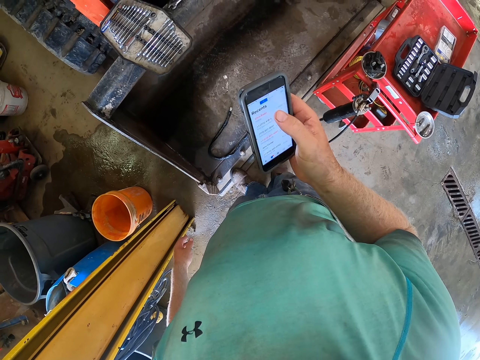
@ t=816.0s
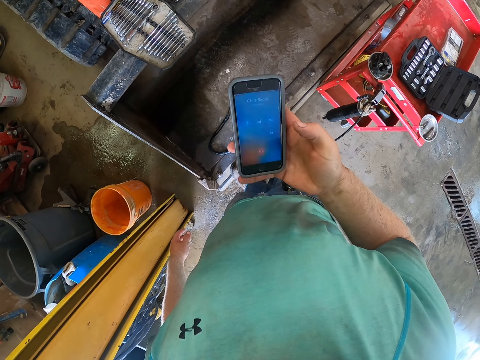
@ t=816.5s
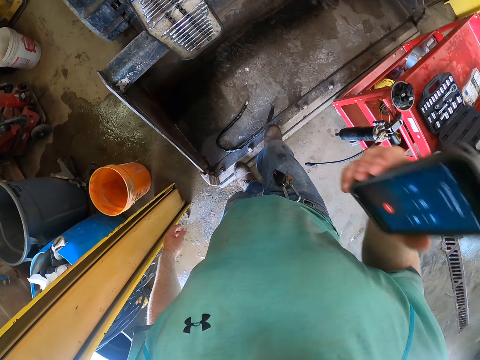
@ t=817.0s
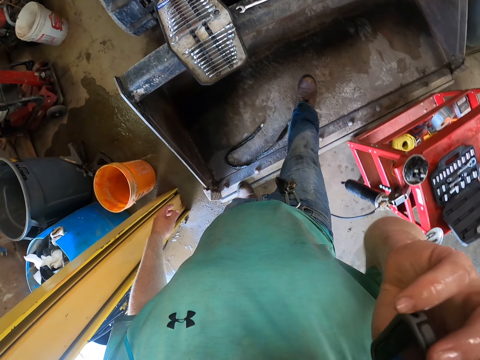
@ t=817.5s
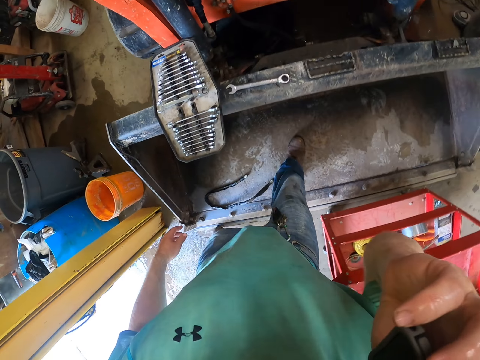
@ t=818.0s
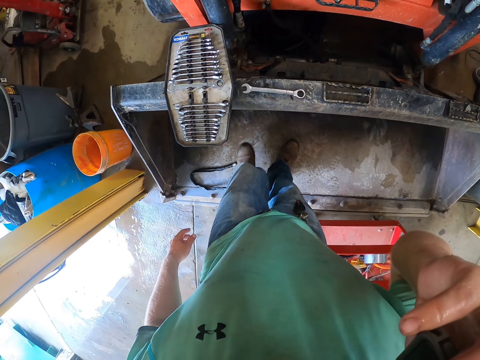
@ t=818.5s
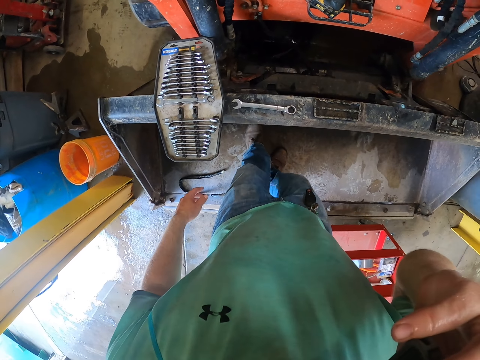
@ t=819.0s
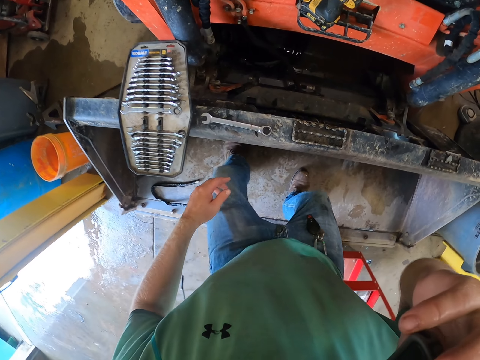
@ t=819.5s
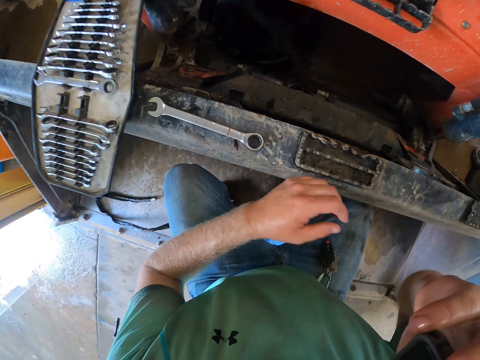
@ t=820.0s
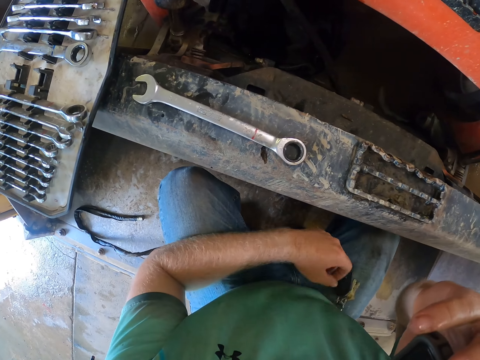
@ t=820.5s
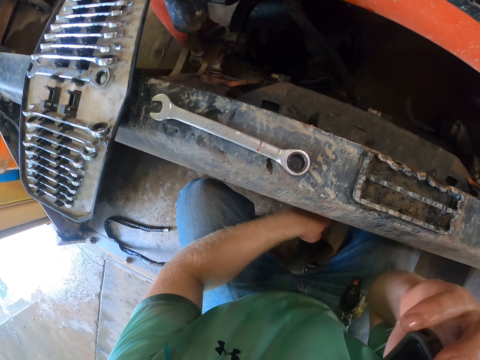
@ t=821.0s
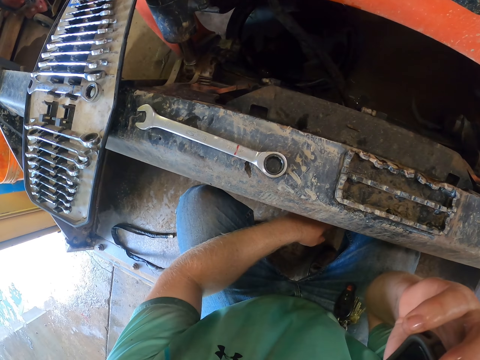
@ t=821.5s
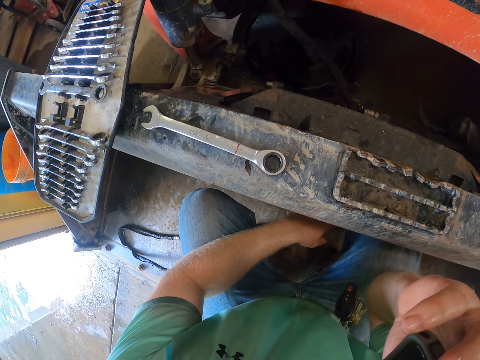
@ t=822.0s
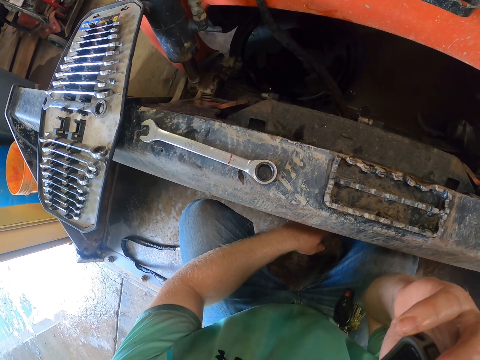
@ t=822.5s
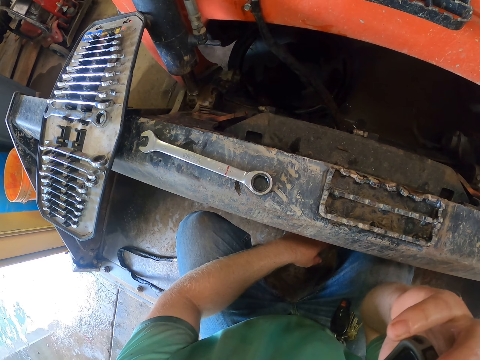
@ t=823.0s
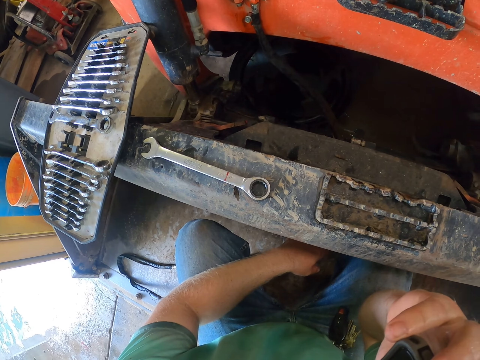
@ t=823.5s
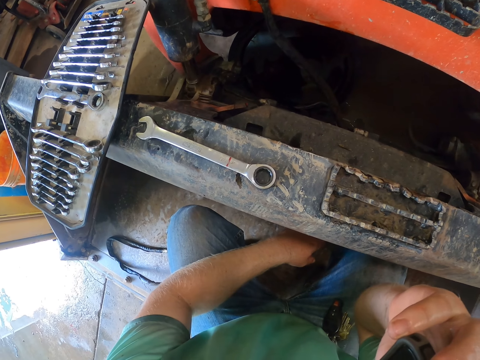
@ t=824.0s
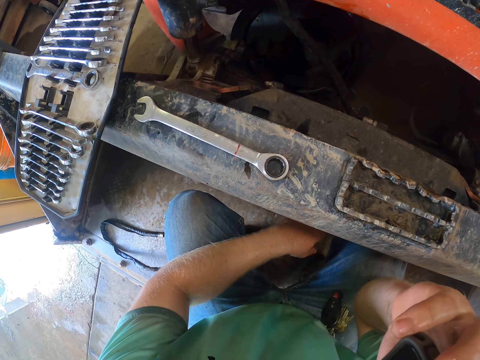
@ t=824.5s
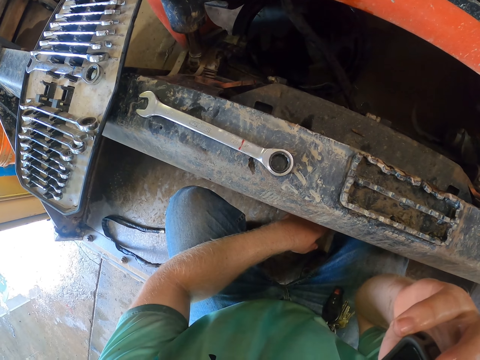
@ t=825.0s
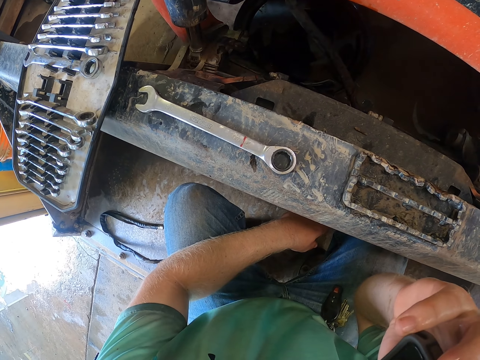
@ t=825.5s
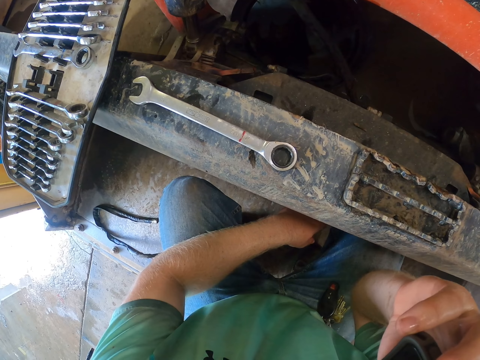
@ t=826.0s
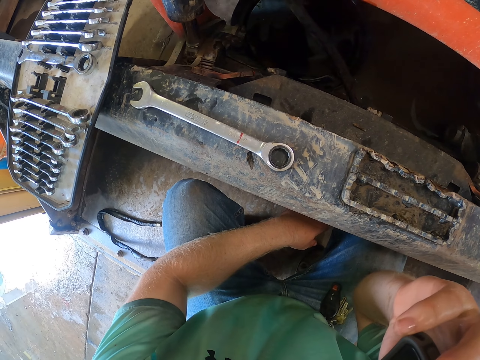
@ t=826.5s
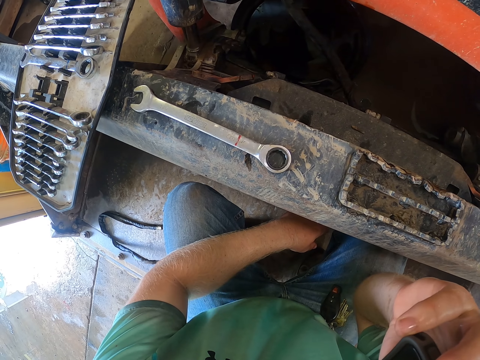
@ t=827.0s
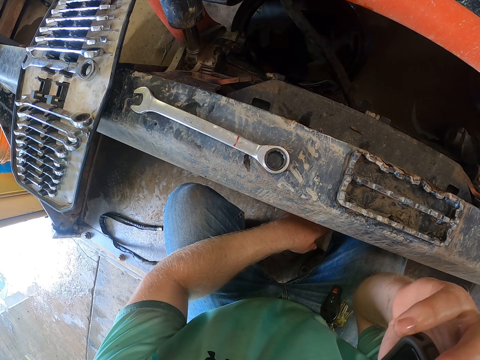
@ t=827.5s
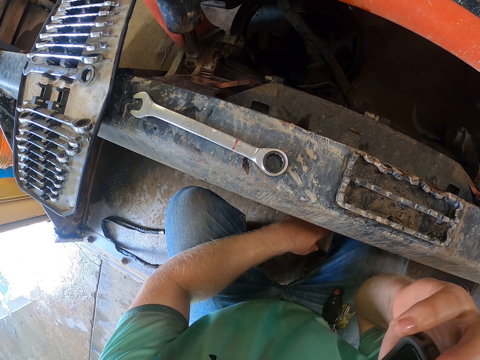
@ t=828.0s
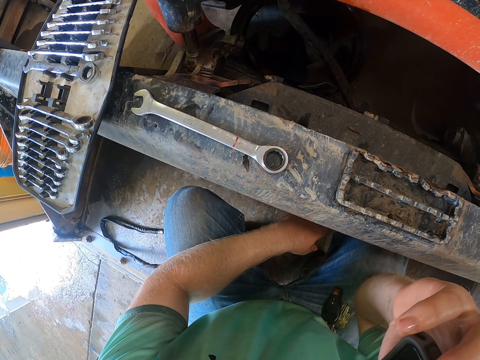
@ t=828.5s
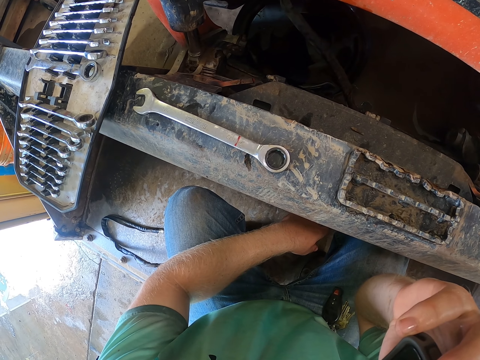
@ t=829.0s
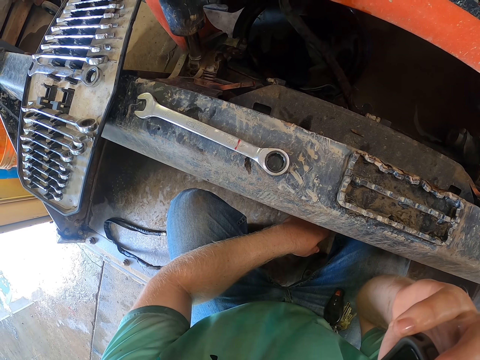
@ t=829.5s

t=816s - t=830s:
The camera wearer places the phone on his right ear with his right hand. He walks into the bulldozer's blade. He squats in the bulldozer's blade. He drops his left hand between his thighs. He looks around.

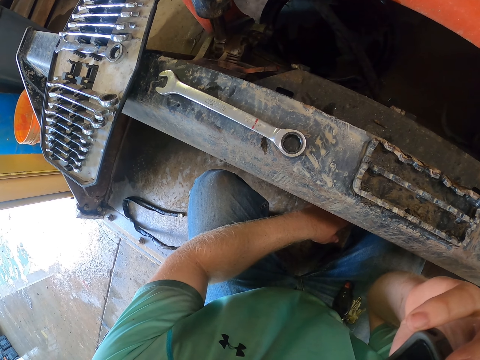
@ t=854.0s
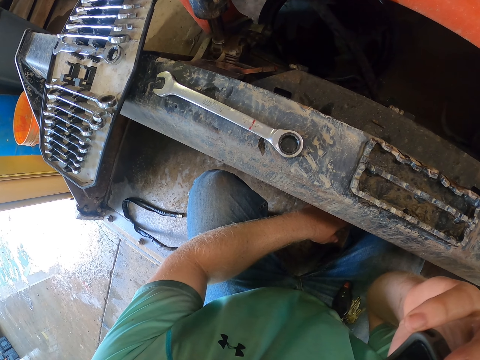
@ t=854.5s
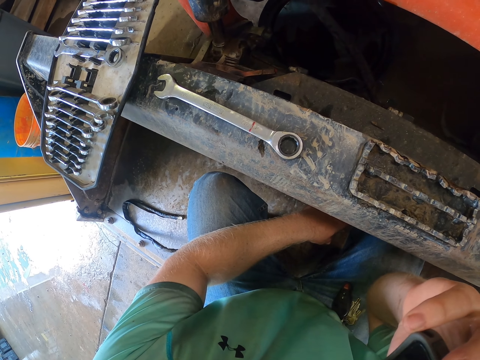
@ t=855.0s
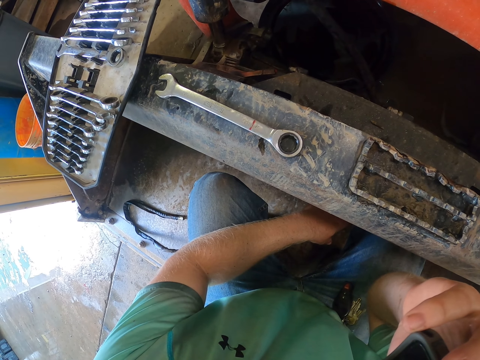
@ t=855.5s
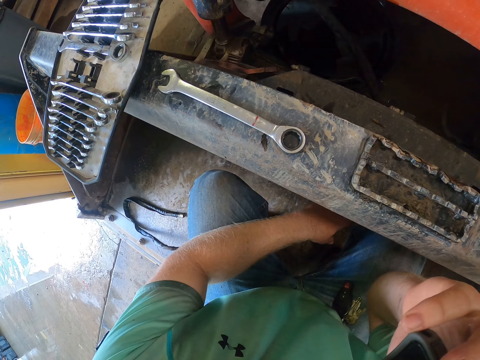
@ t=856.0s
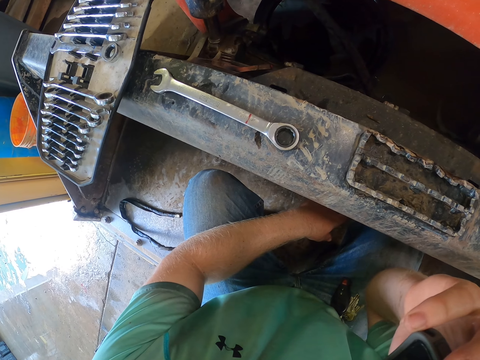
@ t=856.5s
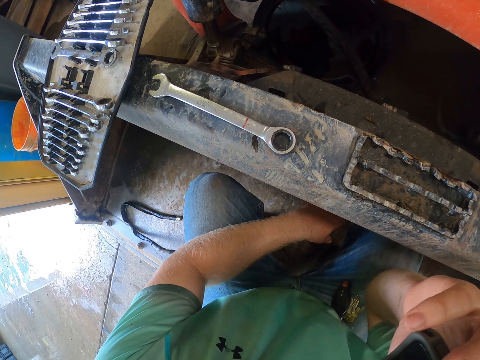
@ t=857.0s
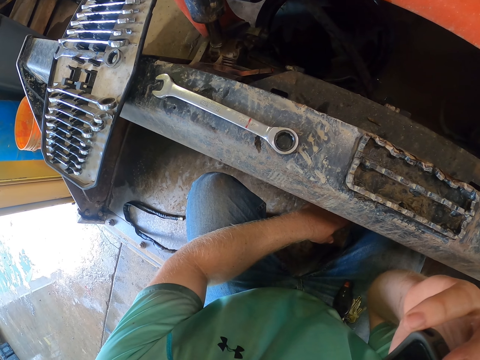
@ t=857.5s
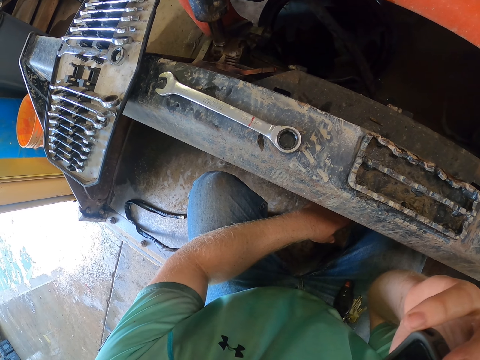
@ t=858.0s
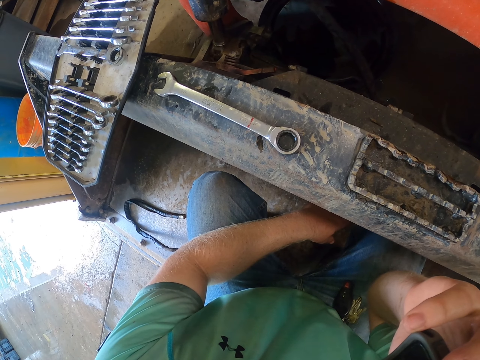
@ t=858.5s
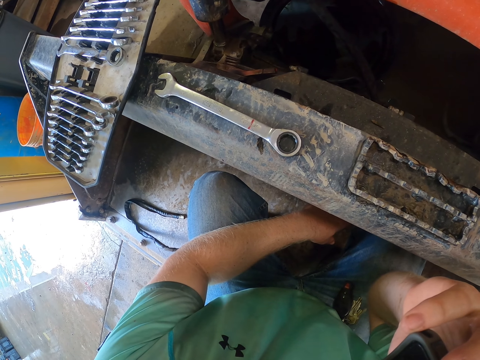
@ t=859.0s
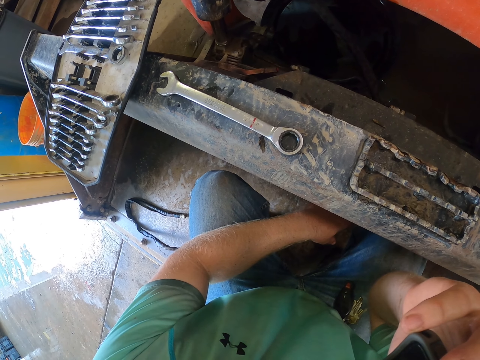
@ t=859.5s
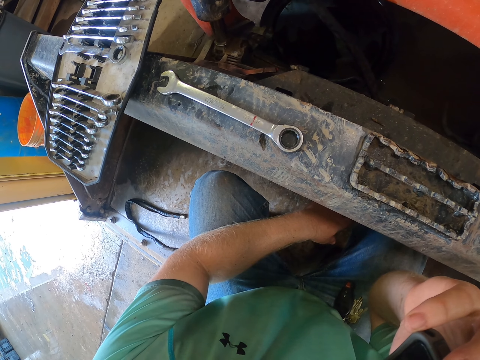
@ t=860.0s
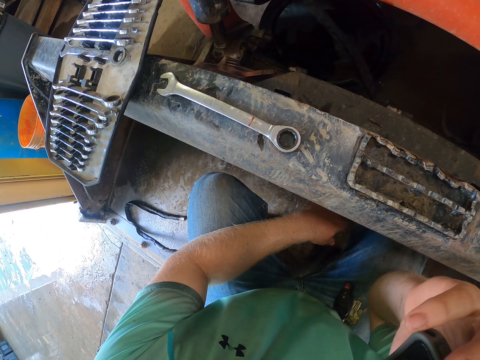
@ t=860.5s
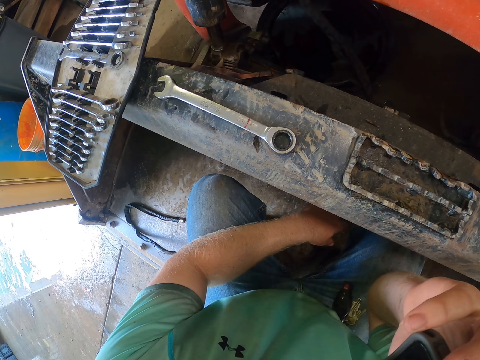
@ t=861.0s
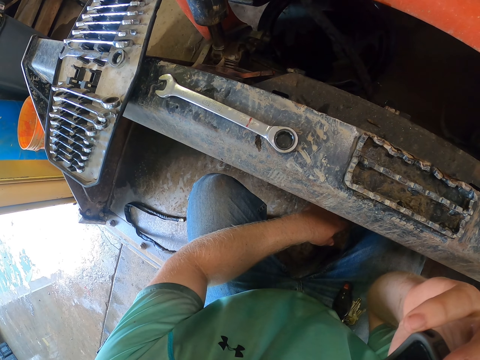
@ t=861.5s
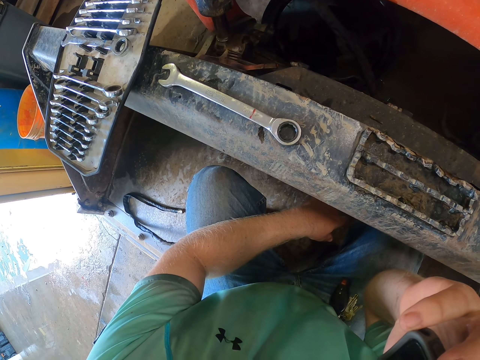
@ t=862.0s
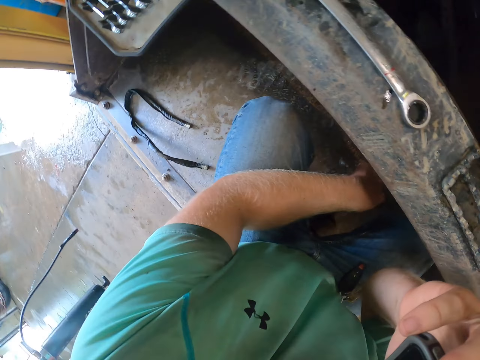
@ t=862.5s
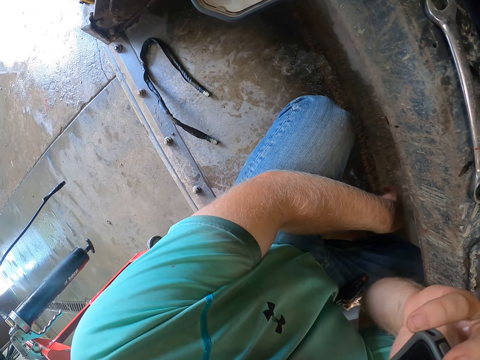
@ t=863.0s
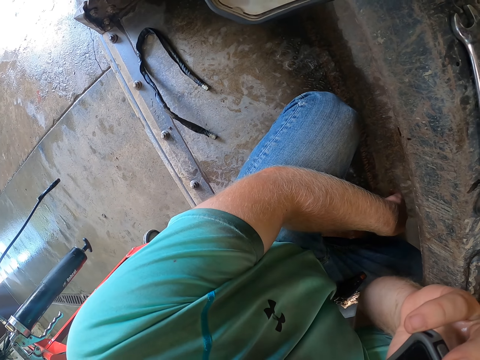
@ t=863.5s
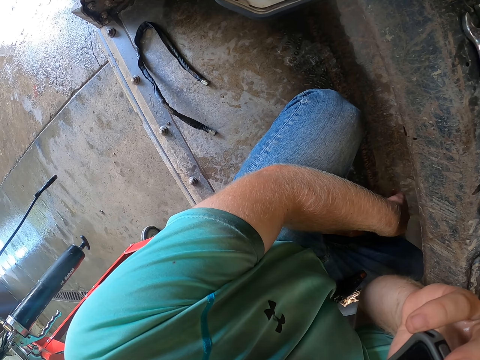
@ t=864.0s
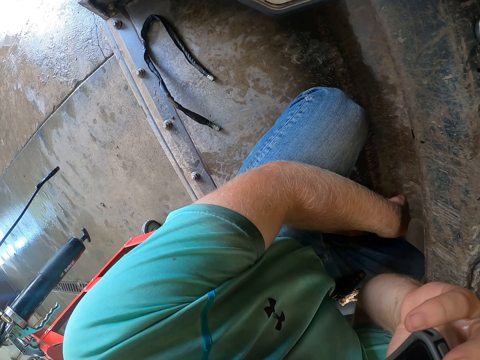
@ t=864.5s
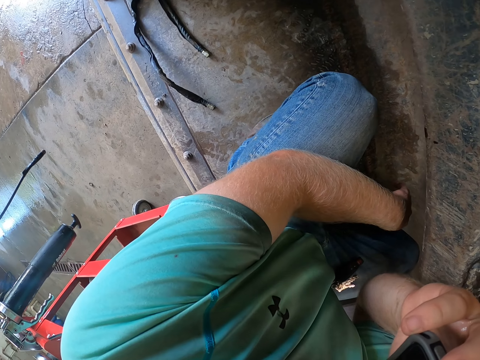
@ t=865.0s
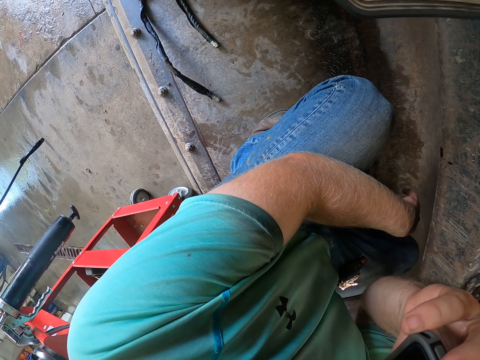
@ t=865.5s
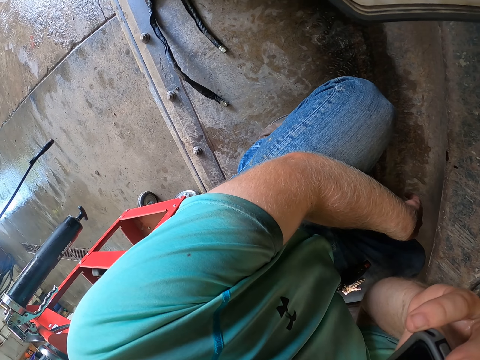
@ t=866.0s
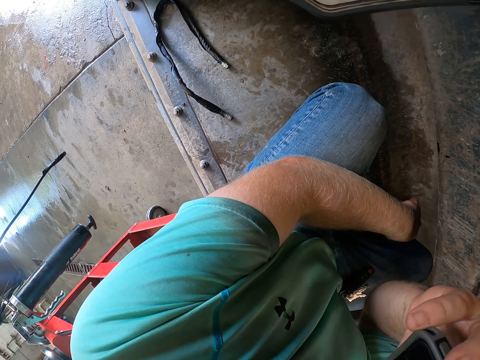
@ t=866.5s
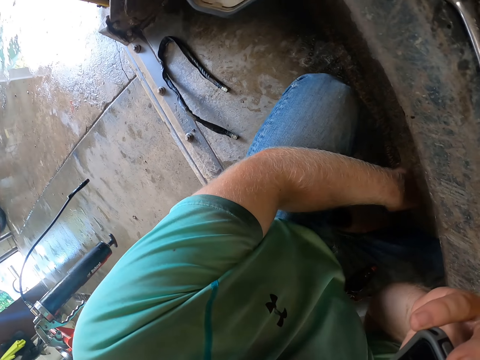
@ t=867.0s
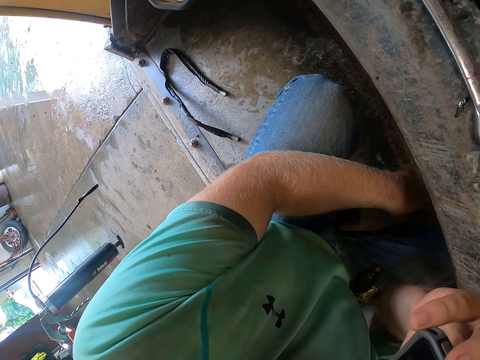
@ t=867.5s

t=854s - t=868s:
The camera wearer talks on the phone.
